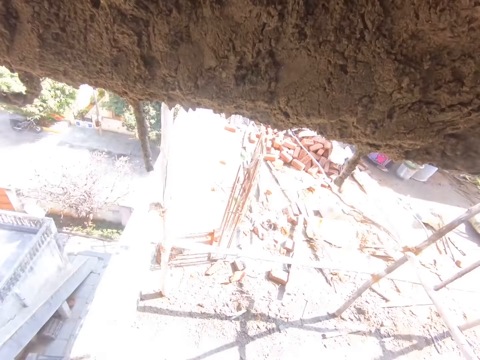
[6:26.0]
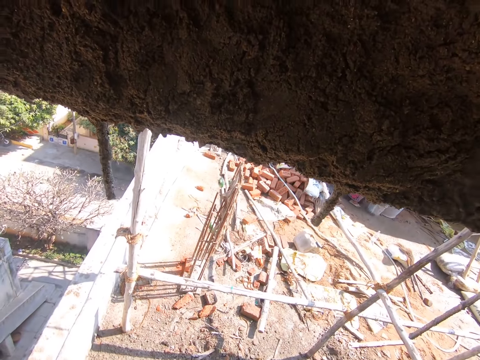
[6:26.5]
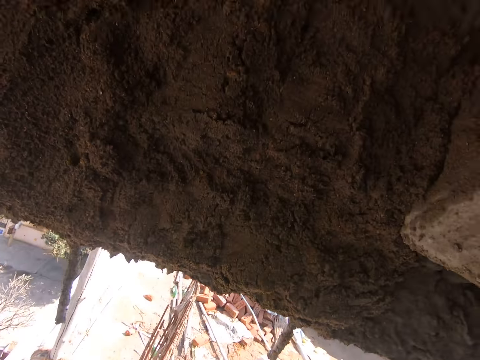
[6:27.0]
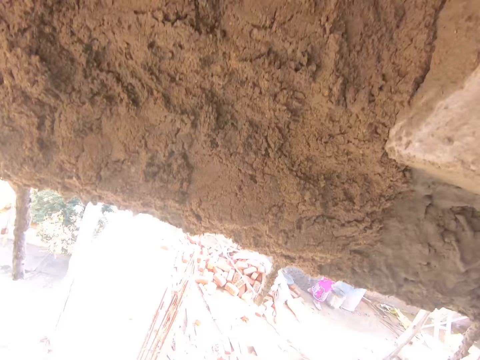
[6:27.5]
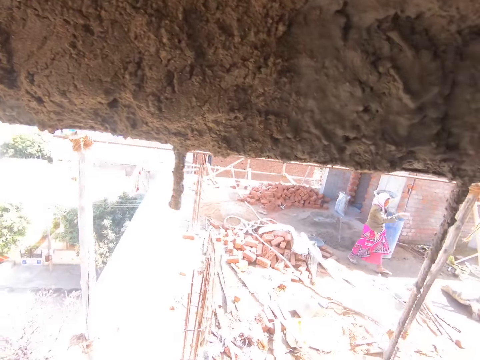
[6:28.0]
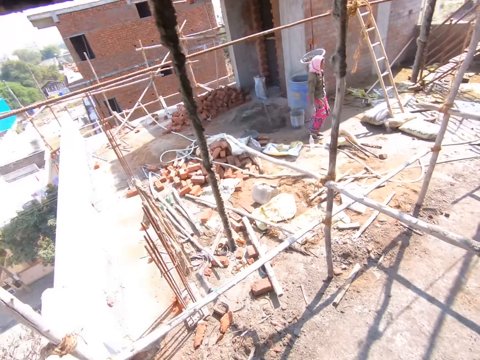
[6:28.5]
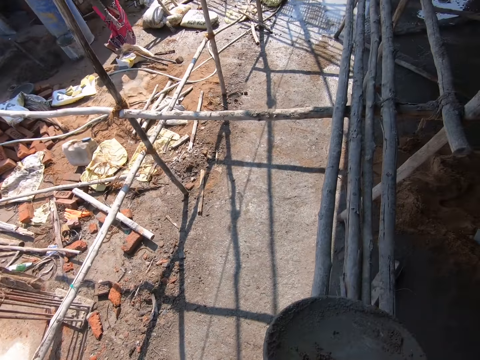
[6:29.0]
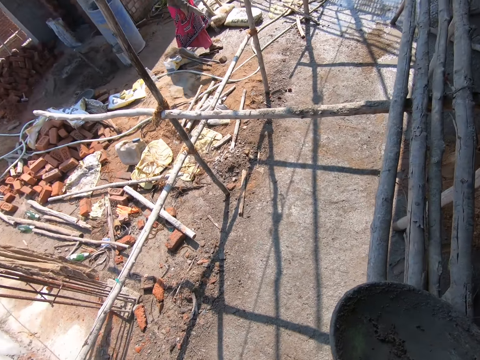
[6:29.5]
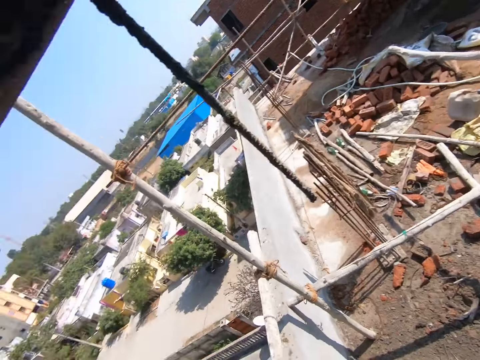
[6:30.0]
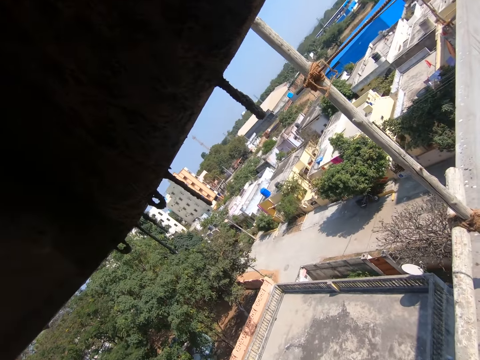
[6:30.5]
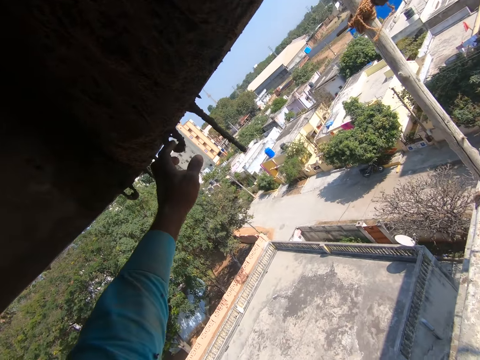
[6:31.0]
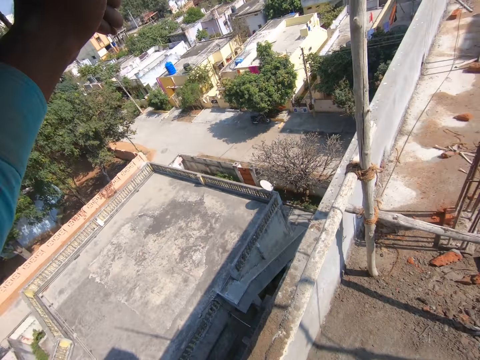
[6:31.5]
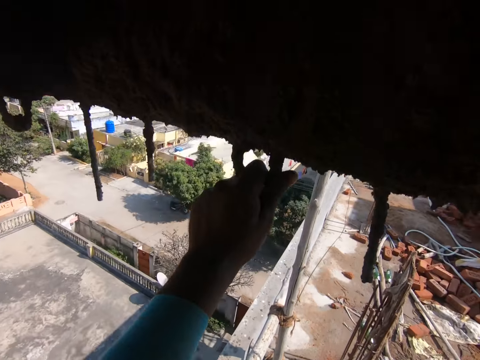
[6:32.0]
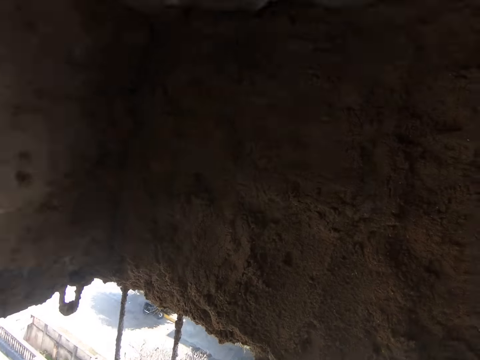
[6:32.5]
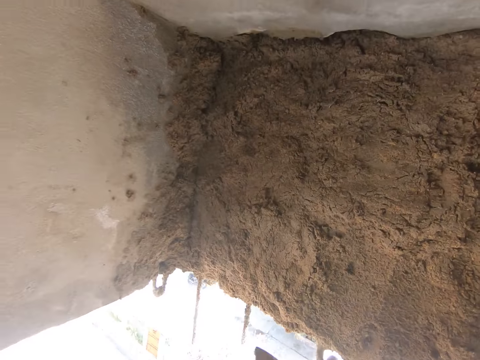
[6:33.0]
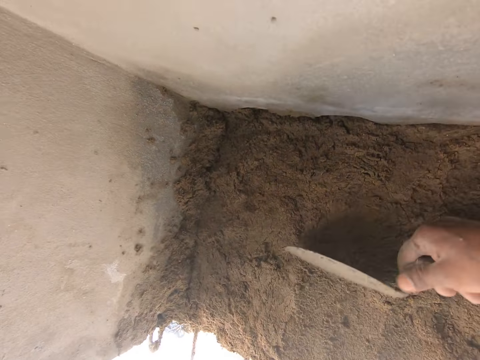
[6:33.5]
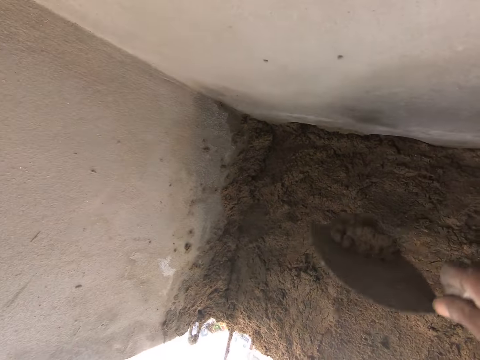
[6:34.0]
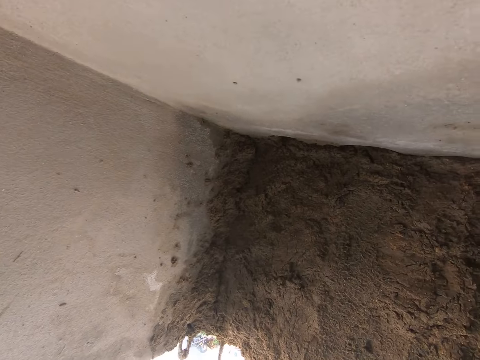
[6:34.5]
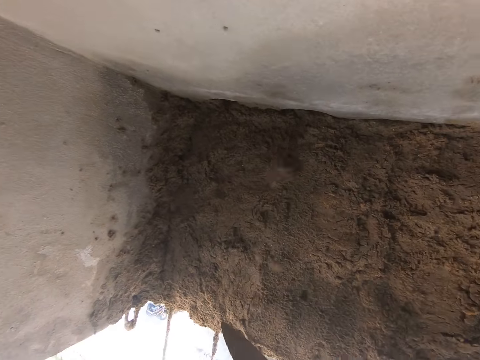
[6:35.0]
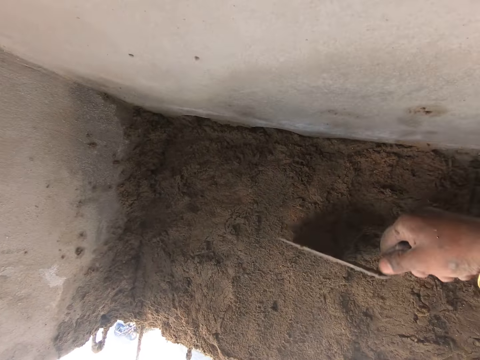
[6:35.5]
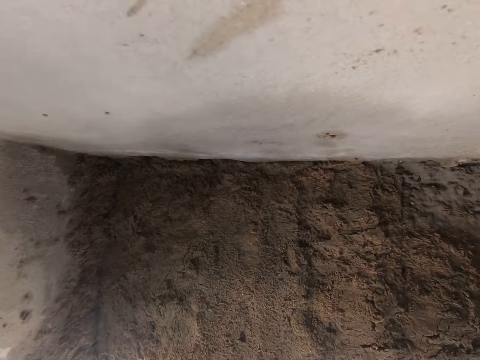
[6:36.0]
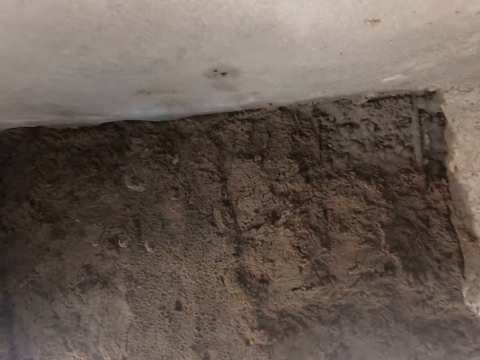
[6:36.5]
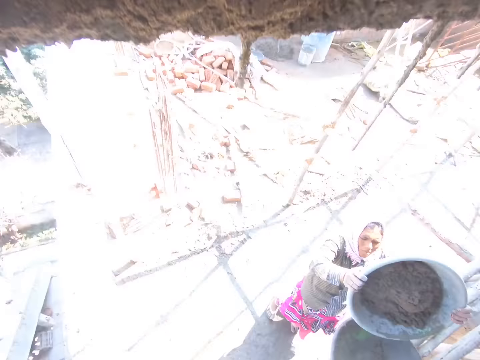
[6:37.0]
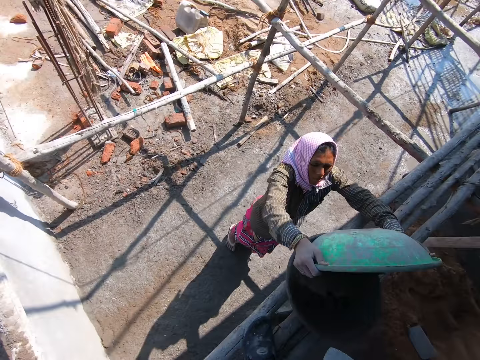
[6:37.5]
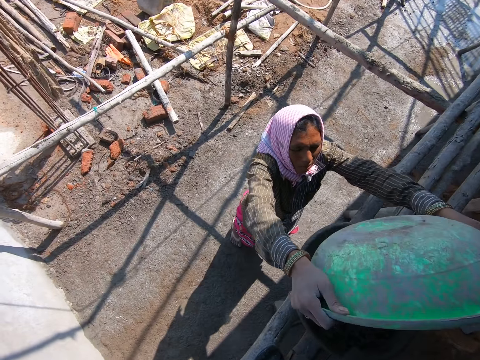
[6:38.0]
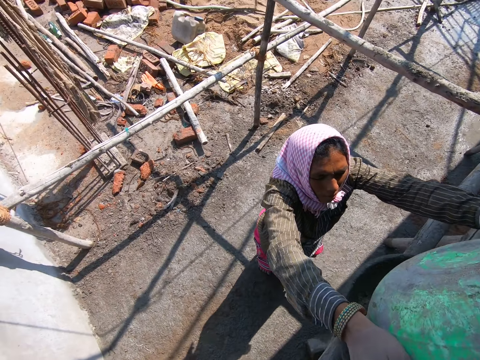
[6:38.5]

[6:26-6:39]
The camera wearer looks around. He looks at the wall. He looks around. He places the pan on the scaffold with his right hand. He looks around. He holds a metal rod on the construction site with his left hand. He looks at the wall. He scrapes some concrete mix on the wall with the trowel using his right hand. He throws the concrete mix on the trowel in his right hand on the wall. He scrapes some concrete mix on the wall with the trowel using his right hand. He throws the concrete mix on the trowel in his right hand on the wall. He looks around. A woman pours the concrete mix from the pan in both hands into the pan on the scaffold.

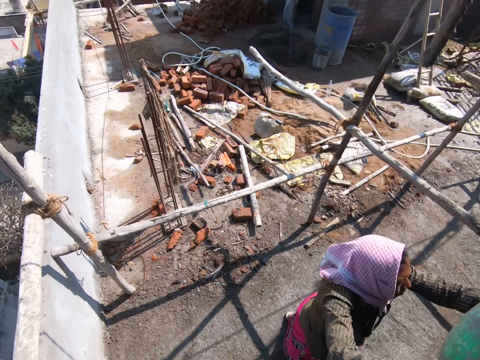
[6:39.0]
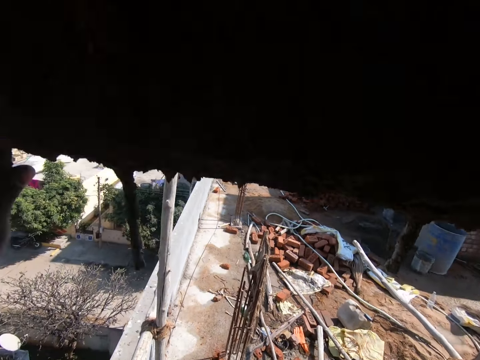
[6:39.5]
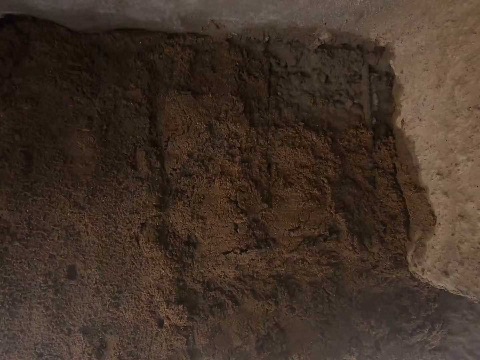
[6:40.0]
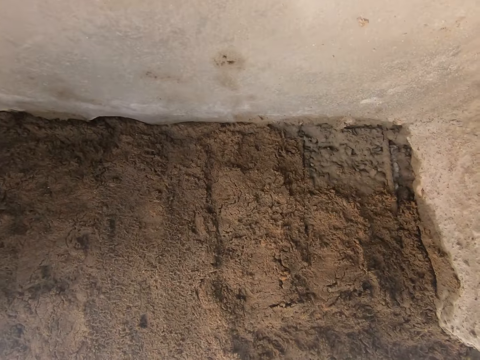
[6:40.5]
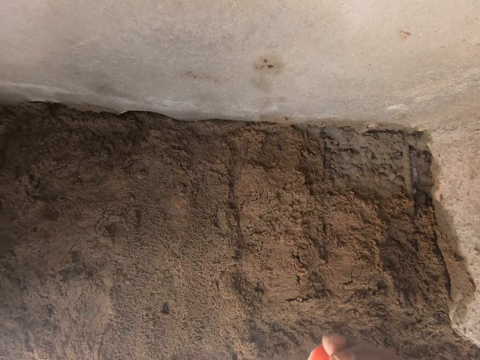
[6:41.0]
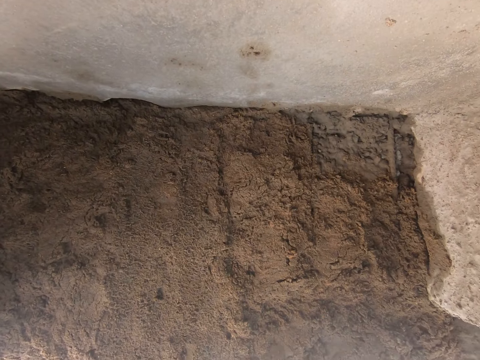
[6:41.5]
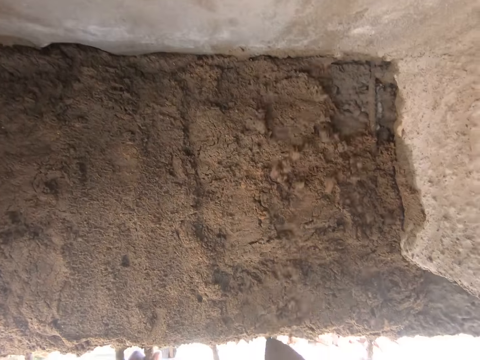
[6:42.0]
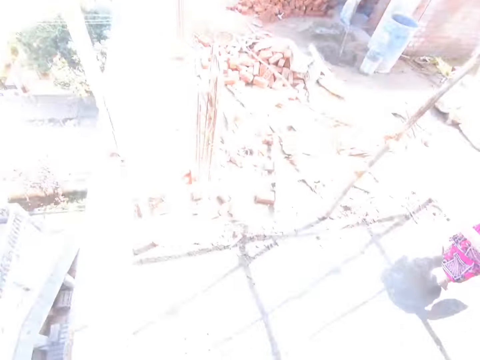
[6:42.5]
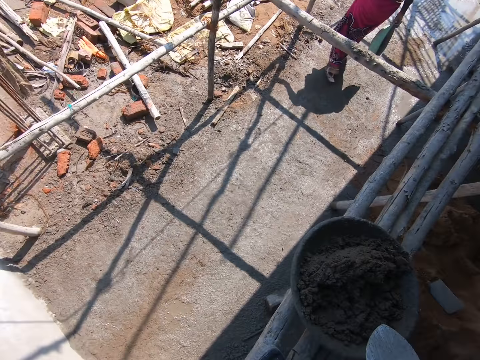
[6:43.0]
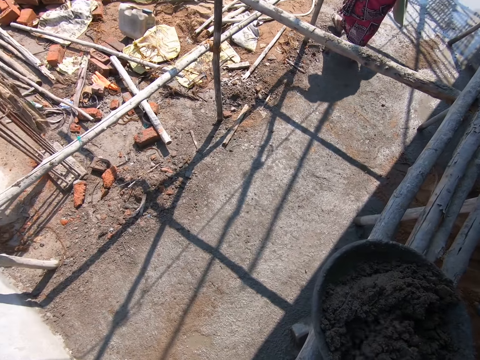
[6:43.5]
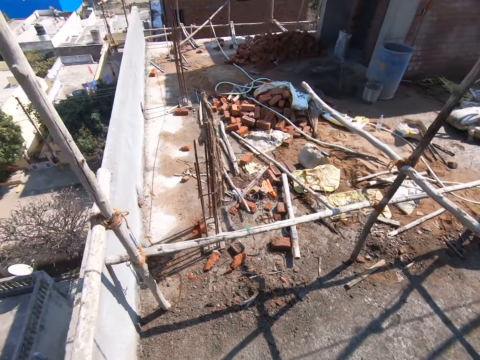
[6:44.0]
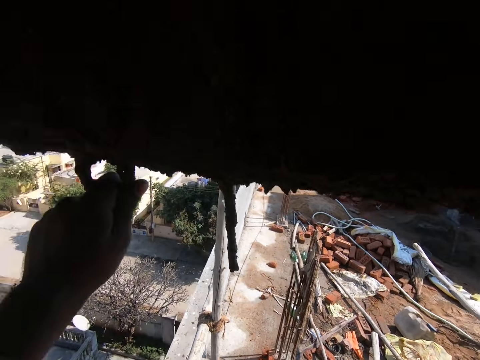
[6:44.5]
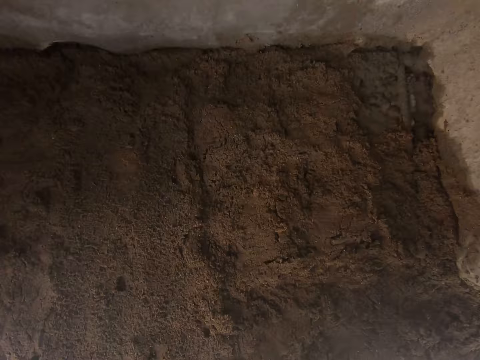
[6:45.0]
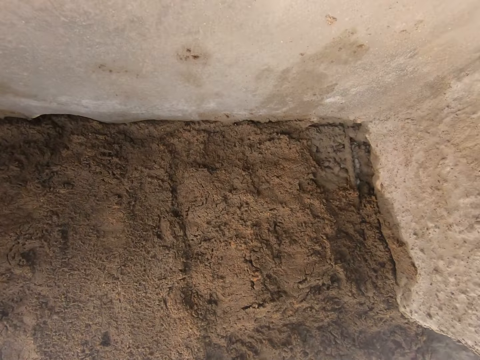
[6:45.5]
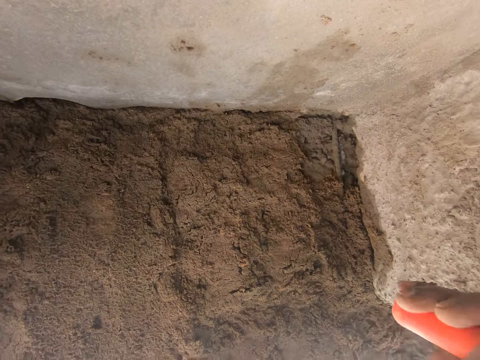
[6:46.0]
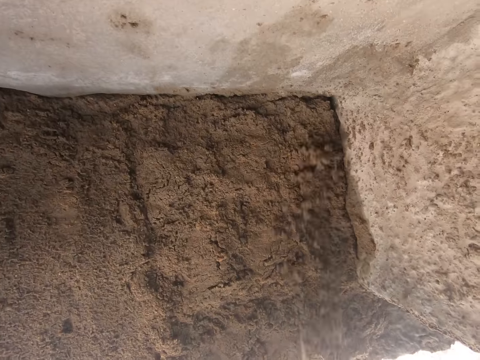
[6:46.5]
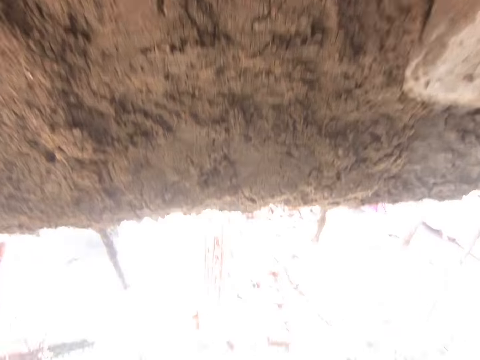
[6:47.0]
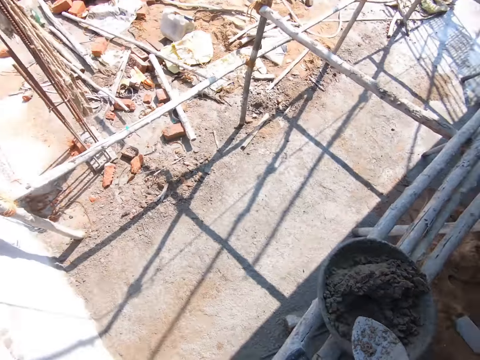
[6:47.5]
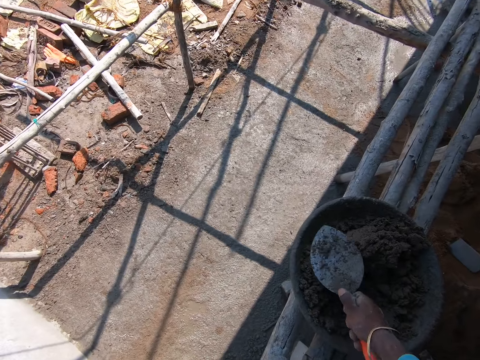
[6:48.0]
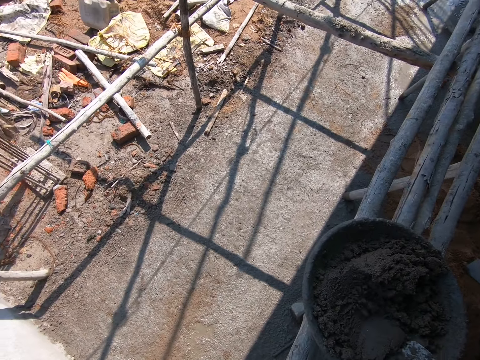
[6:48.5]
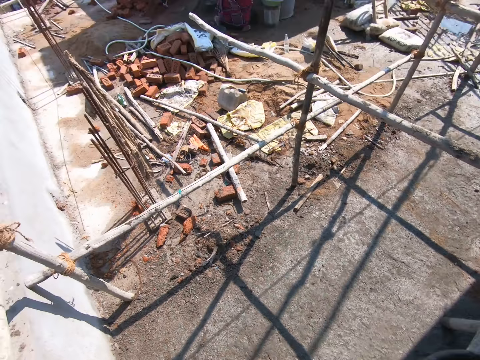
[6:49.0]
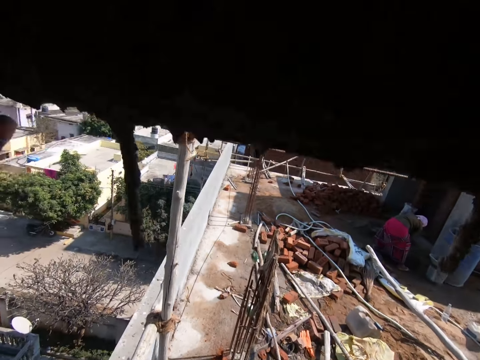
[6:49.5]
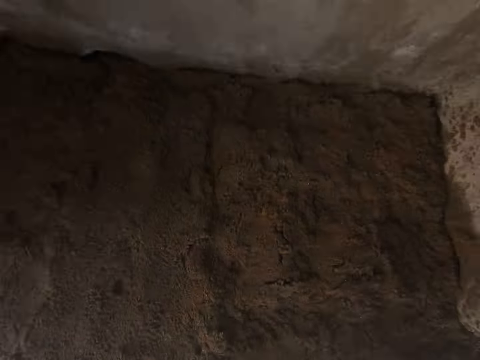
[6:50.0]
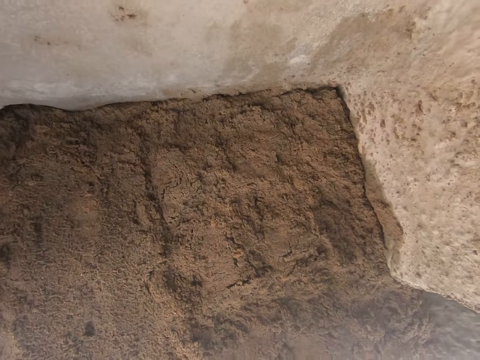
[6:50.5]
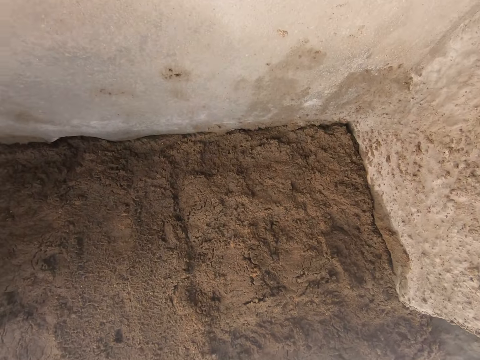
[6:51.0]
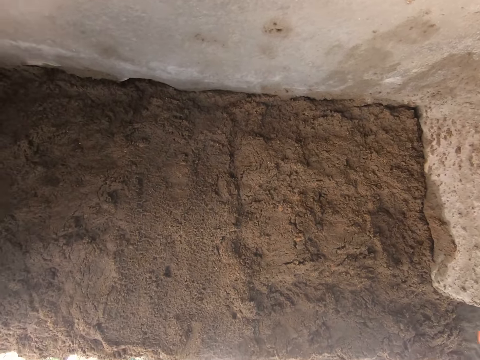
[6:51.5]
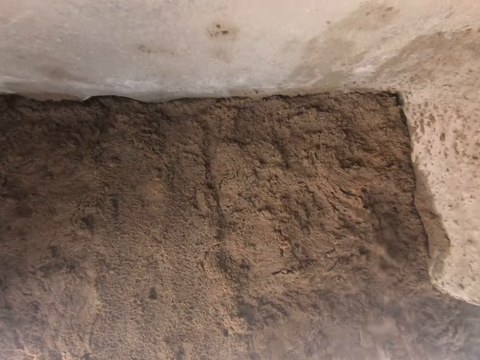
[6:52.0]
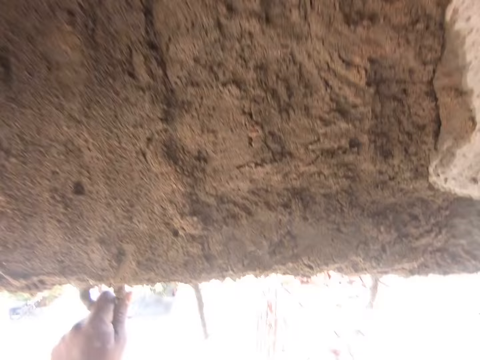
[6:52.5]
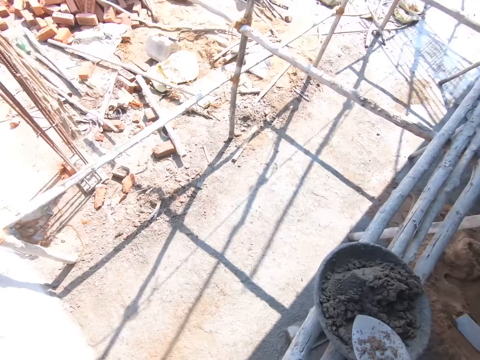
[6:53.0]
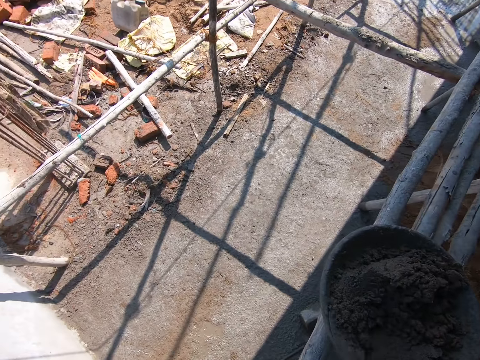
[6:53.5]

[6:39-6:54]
The camera wearer looks around. He looks at the wall. He throws the concrete mix on the wall with the trowel in his right hand. He moves the trowel. He takes the concrete mix from the pan on the scaffold with the trowel in his right hand. He looks around. He looks at the wall. He throws the concrete mix on the wall with the trowel in his right hand. He moves the trowel. He takes the concrete mix from the pan on the scaffold with the trowel in his right hand. He looks around. He looks at the wall. He throws the concrete mix on the wall with the trowel in his right hand. He moves the trowel. He takes the concrete mix from the pan on the scaffold with the trowel in his right hand.
